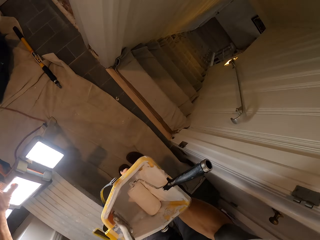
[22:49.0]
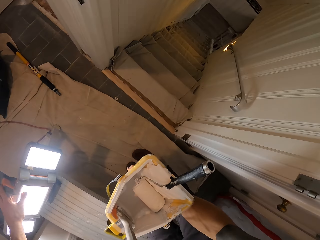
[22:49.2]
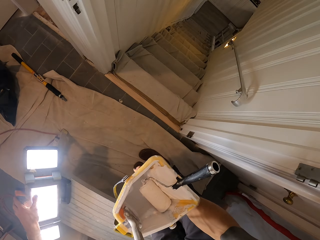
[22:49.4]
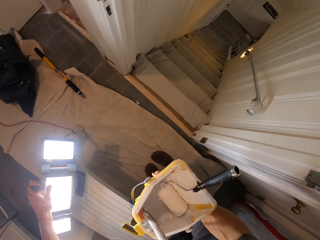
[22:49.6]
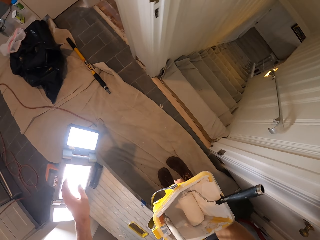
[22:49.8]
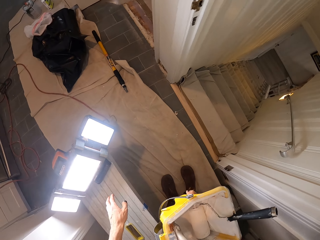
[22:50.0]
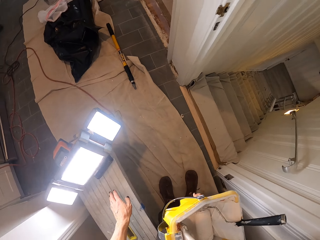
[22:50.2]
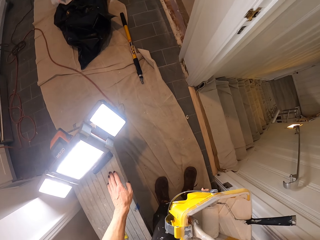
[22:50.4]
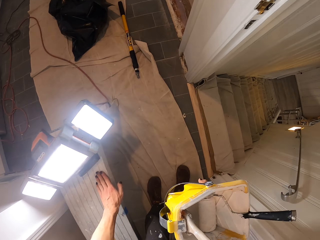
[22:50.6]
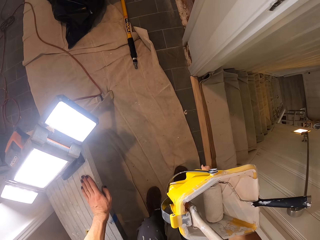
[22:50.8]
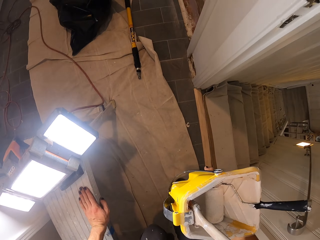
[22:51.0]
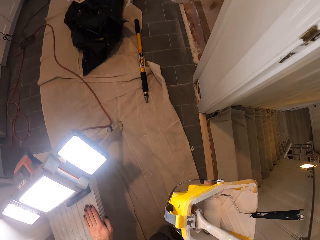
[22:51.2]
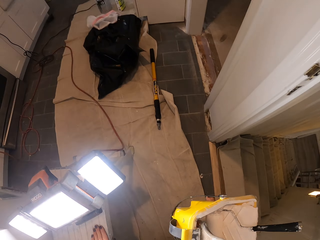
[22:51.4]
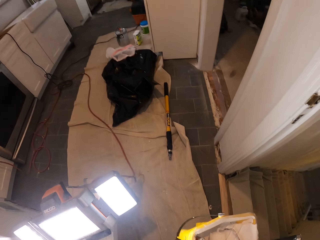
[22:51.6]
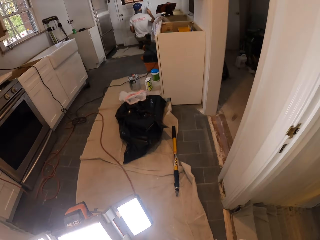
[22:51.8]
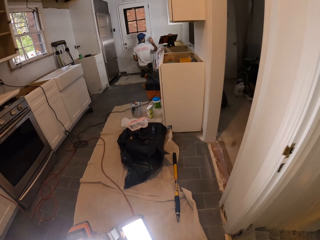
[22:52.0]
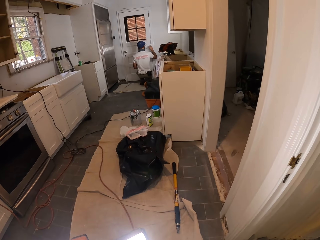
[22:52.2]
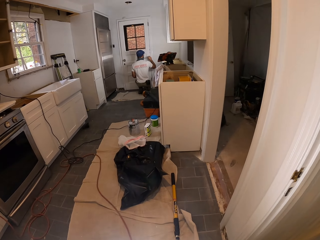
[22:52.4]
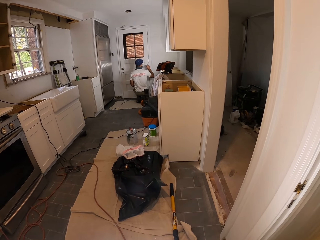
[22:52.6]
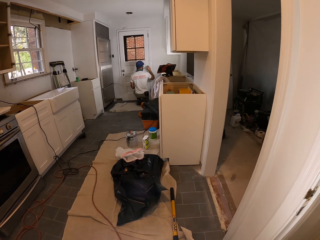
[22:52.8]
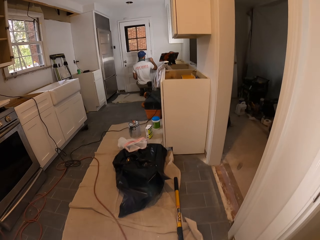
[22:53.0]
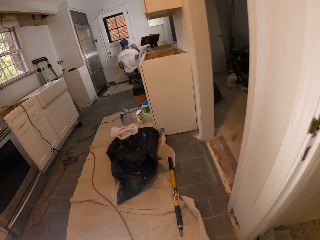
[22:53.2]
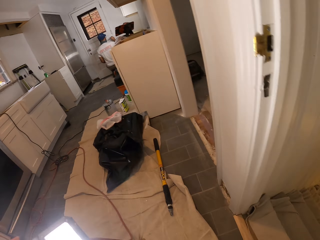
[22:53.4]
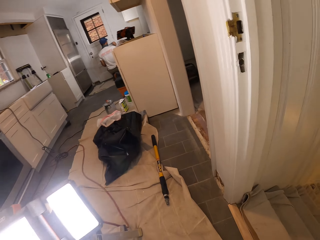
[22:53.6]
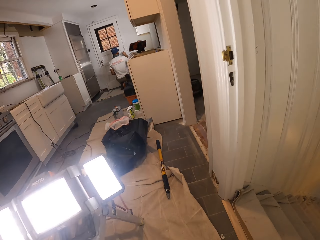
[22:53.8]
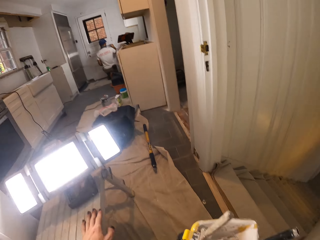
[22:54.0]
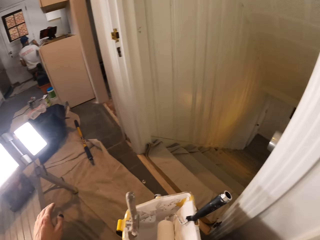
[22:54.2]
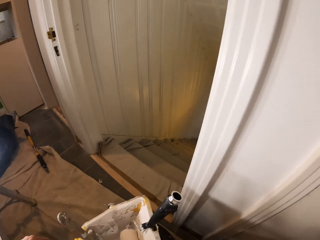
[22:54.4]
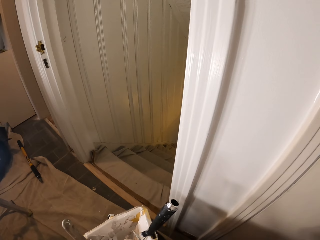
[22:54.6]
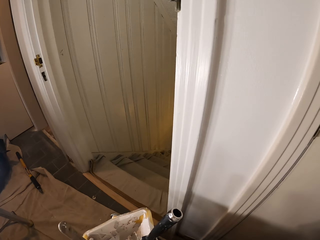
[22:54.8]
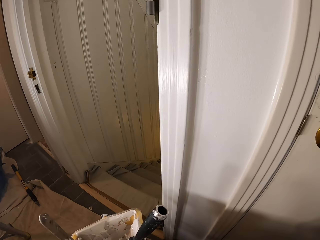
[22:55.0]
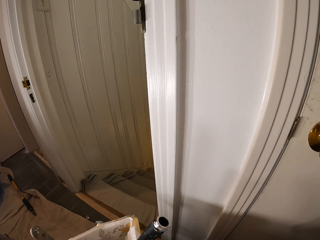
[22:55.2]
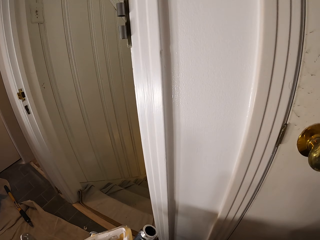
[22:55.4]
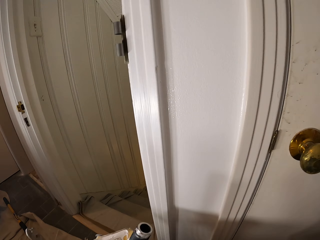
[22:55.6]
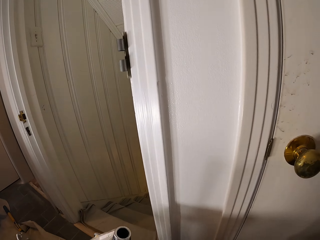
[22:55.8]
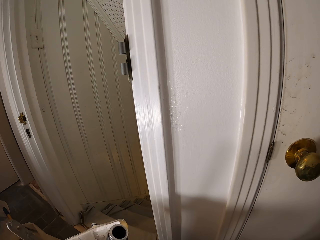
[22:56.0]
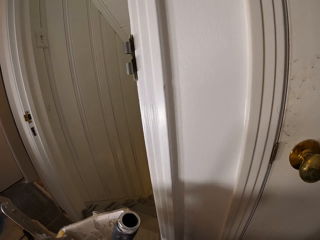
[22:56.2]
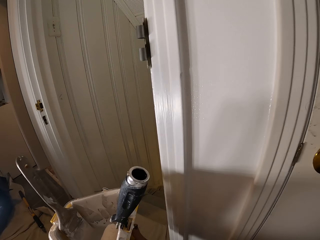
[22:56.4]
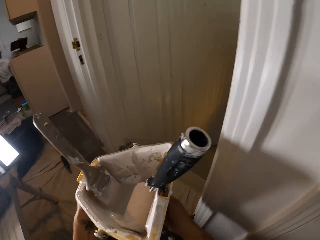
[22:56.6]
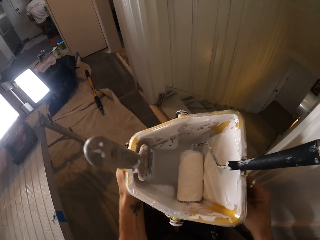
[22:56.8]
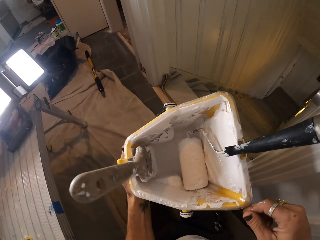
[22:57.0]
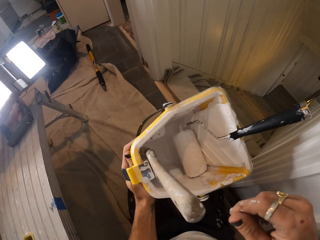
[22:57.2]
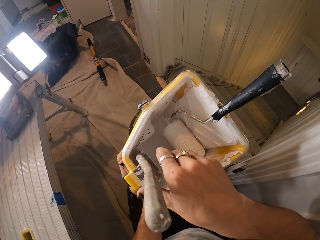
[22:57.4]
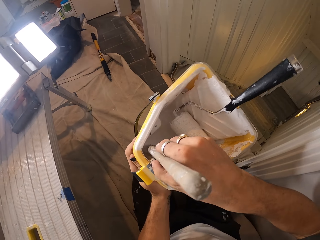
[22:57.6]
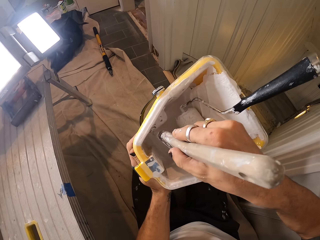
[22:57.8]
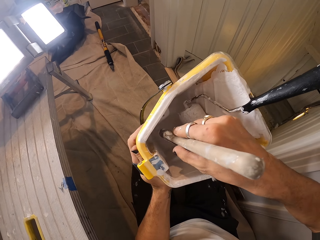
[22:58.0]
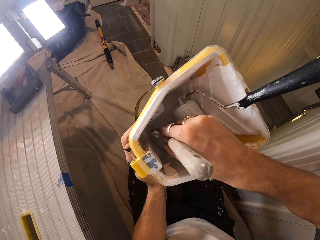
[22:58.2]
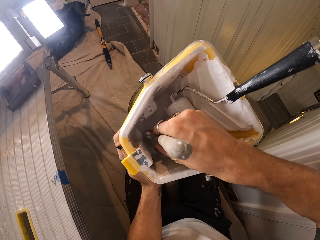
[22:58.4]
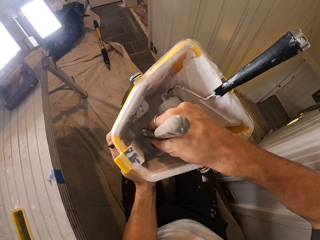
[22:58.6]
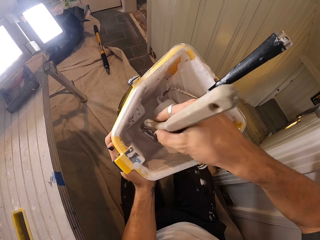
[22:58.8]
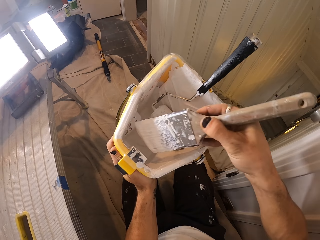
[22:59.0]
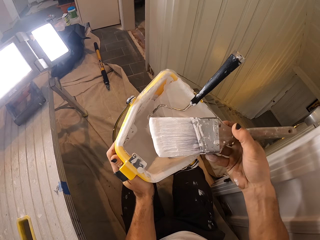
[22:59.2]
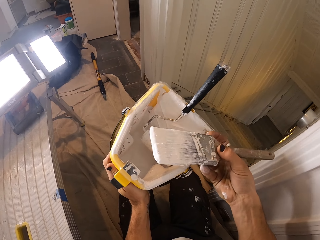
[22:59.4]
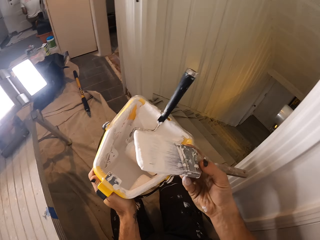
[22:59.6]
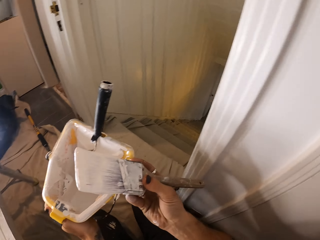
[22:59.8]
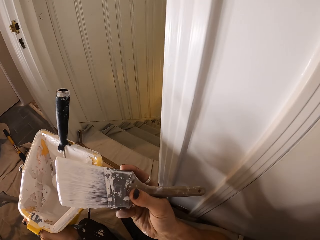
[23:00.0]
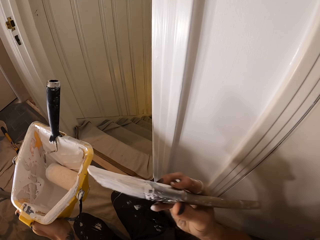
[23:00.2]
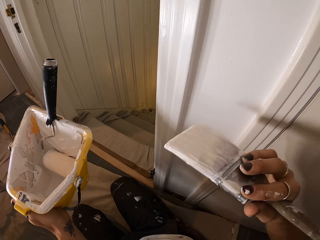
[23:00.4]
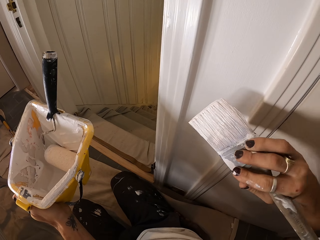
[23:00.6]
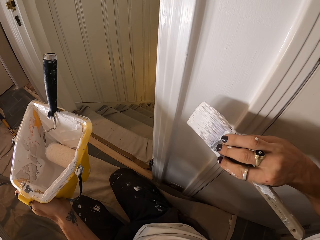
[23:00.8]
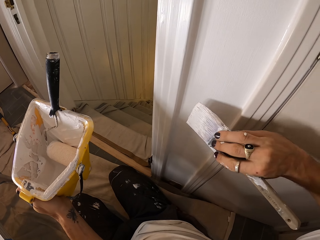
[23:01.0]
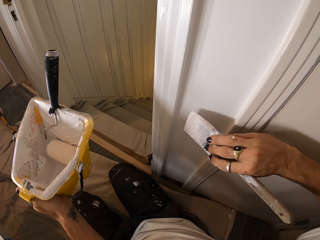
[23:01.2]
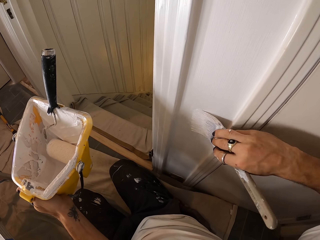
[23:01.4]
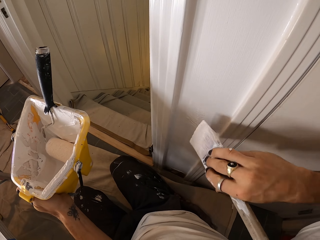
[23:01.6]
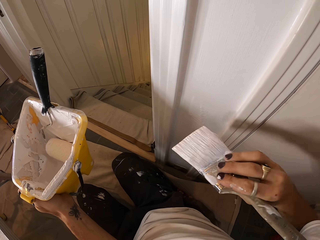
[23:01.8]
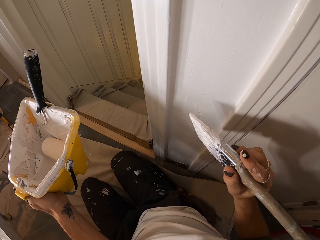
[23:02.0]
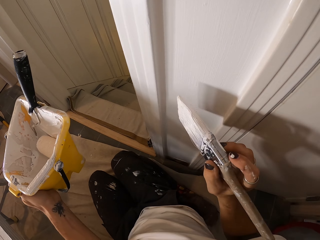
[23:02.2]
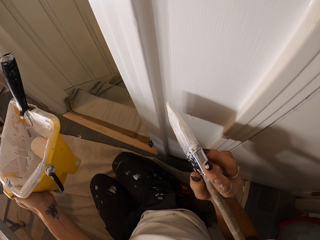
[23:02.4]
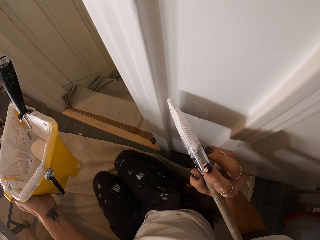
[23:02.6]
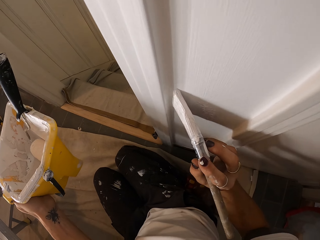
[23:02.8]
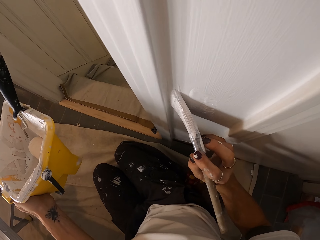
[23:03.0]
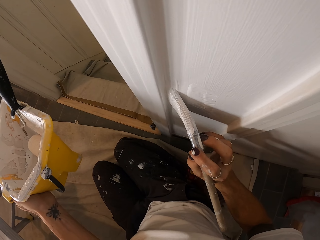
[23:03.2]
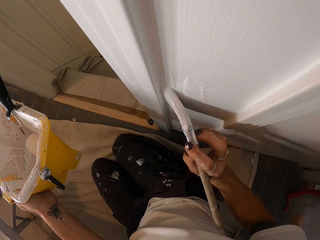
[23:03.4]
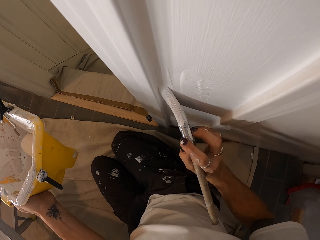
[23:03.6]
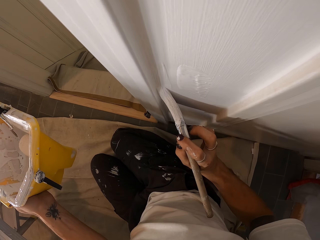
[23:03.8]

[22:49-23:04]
The camera wearer moves a lamp on the lift with his left hand. He turns the light. He places his right hand on the lift with his left hand. He holds a stool. A man paints the wall with a paintbrush in his right hand. The camera wearer removes his hand from the stool. He takes a paintbrush from the bucket of paint with his right hand. He dips the paintbrush in some paint in the bucket with his right hand. He paints the wall with the paintbrush in his right hand.

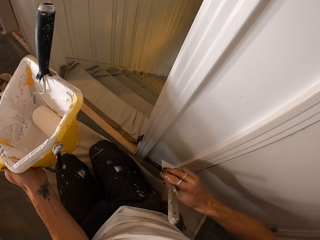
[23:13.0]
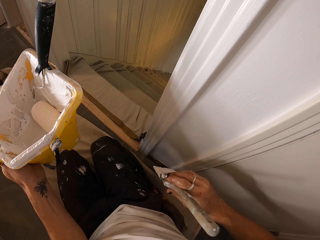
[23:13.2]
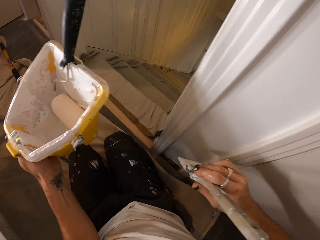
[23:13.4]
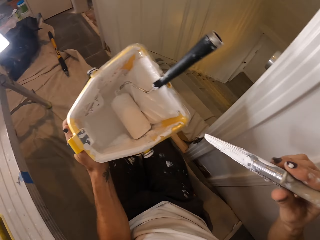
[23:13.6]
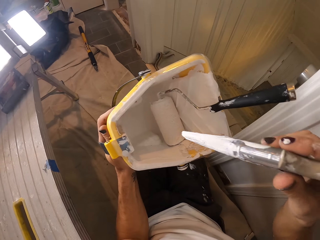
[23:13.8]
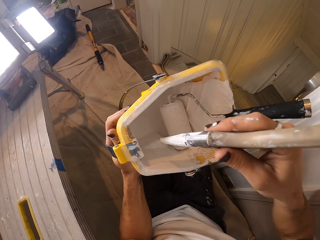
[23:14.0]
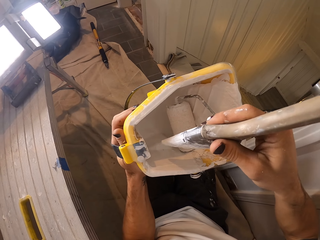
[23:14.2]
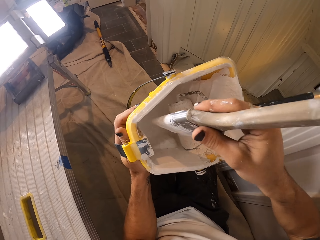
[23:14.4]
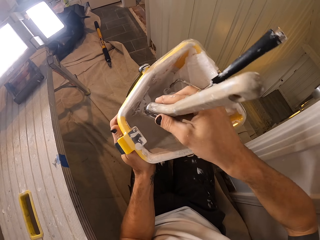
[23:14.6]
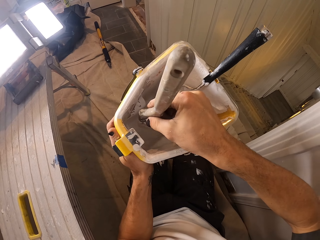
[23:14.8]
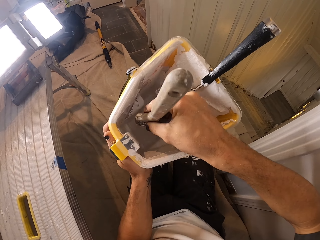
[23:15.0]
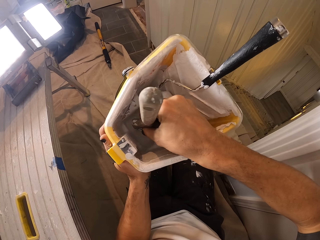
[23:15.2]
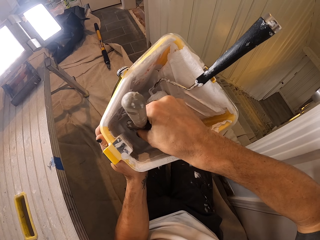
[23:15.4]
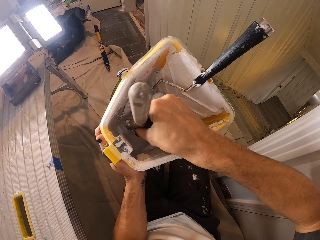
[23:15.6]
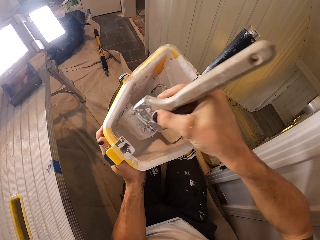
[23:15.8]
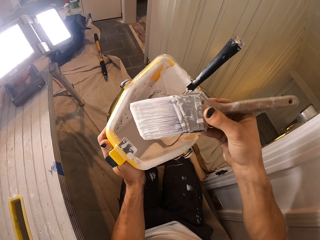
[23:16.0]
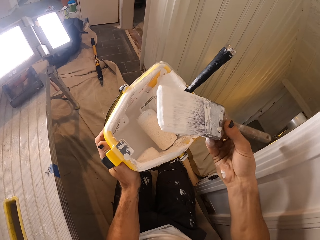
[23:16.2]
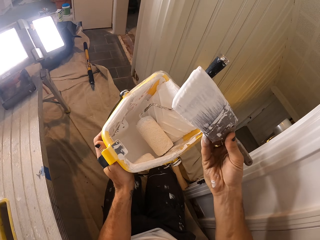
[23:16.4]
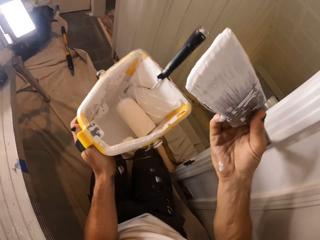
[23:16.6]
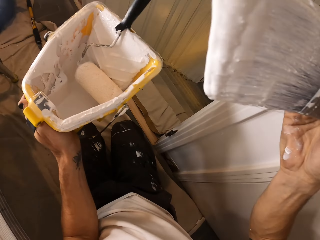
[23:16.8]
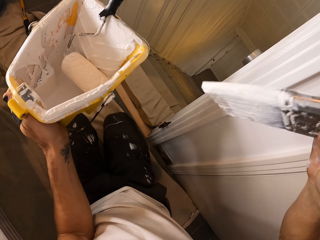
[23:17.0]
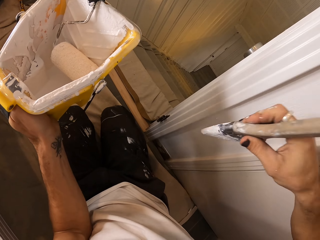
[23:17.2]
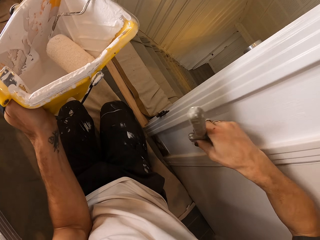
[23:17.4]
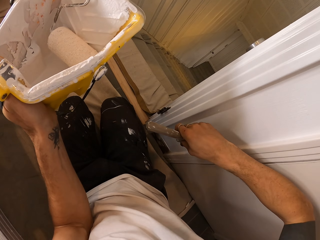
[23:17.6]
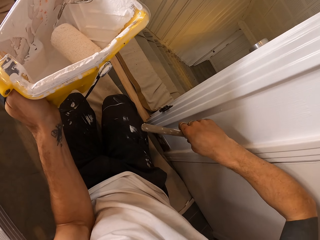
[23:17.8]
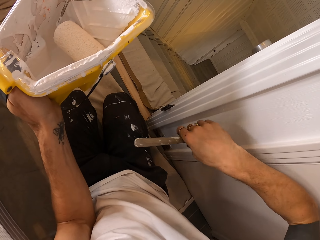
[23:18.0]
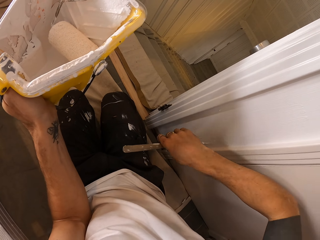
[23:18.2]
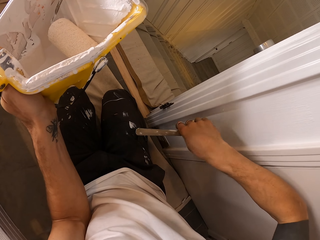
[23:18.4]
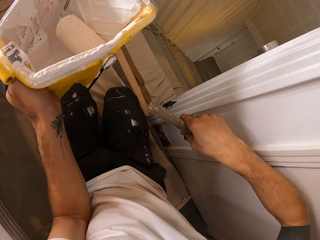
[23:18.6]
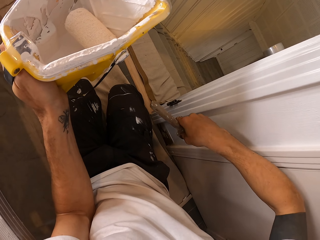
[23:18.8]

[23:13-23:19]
The camera wearer dips the paintbrush into the paint in the bucket with his right hand. He paints the wall with the paintbrush in his right hand.
